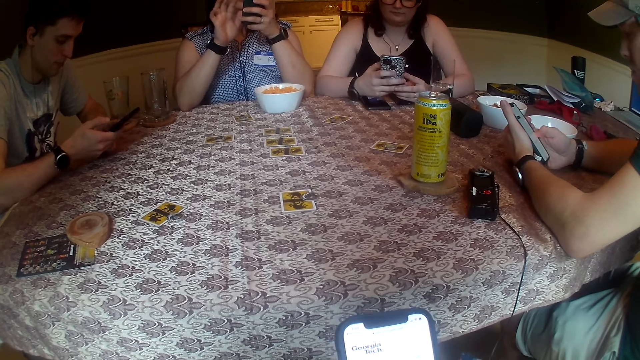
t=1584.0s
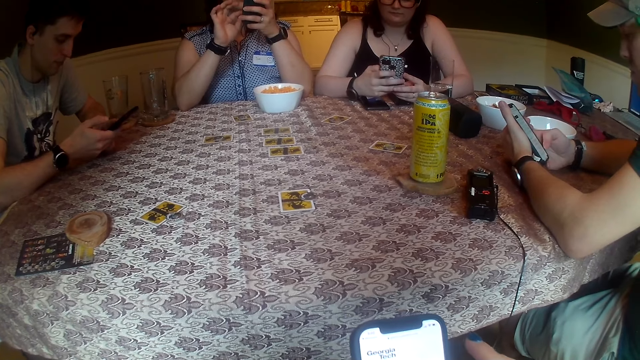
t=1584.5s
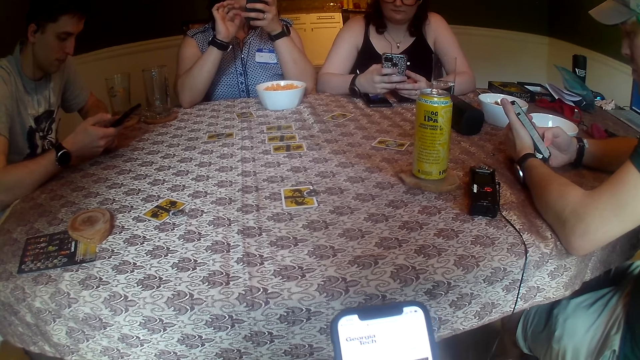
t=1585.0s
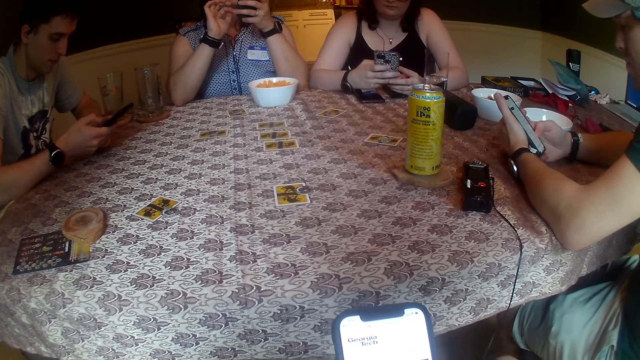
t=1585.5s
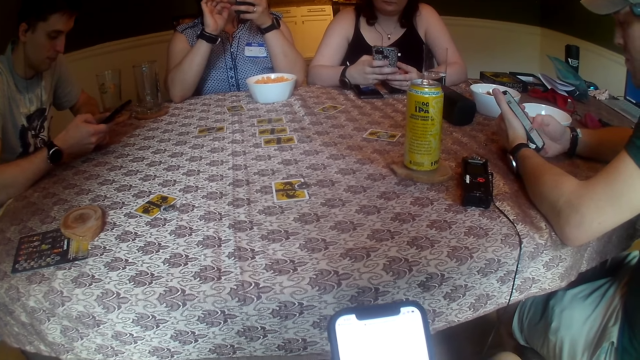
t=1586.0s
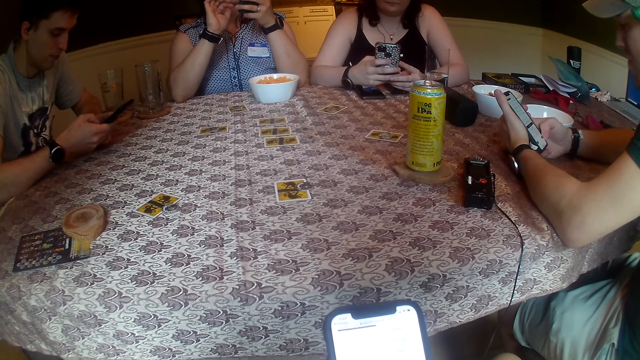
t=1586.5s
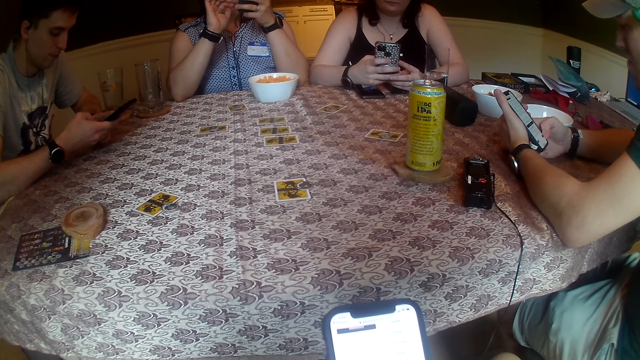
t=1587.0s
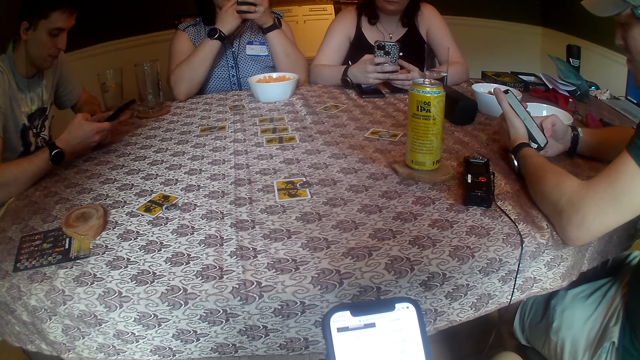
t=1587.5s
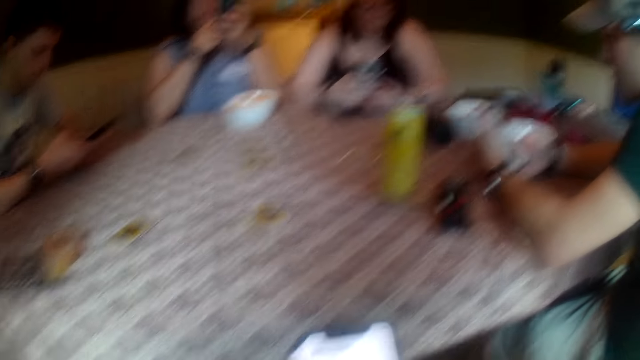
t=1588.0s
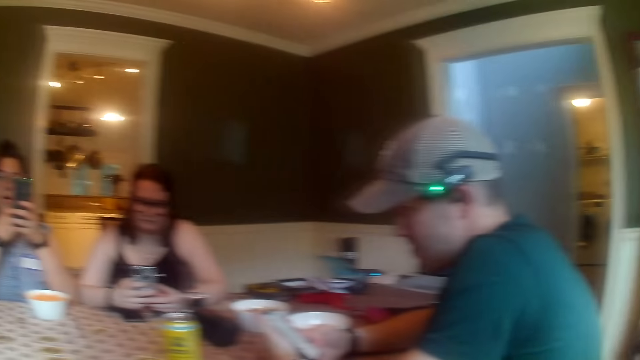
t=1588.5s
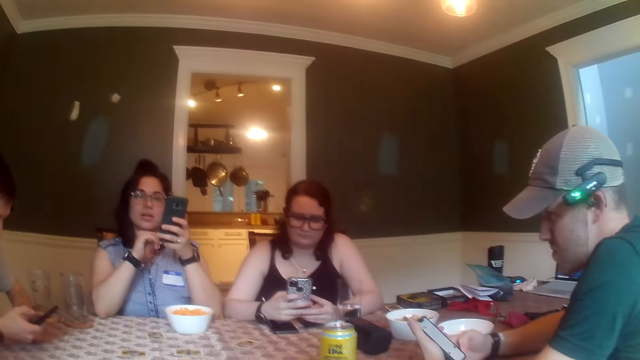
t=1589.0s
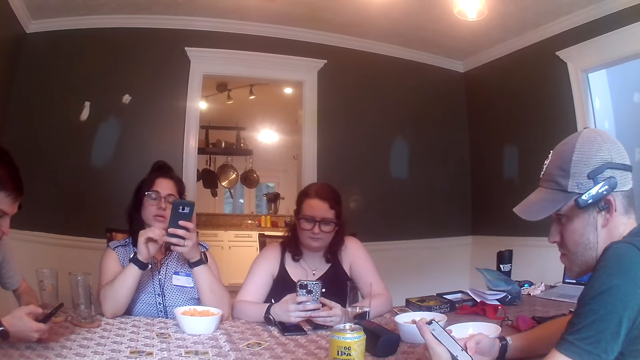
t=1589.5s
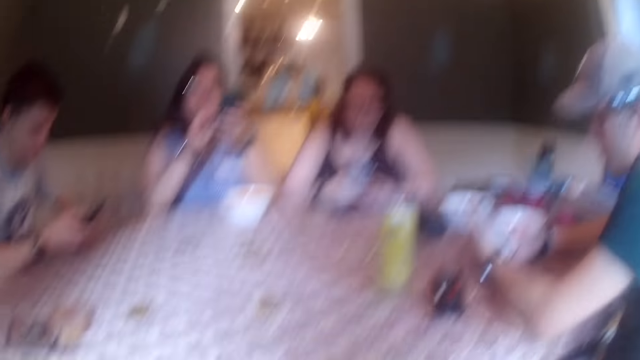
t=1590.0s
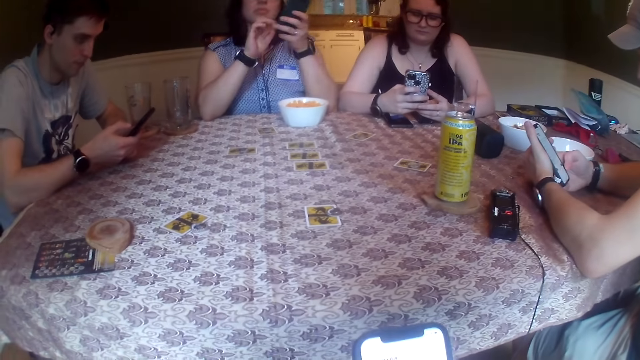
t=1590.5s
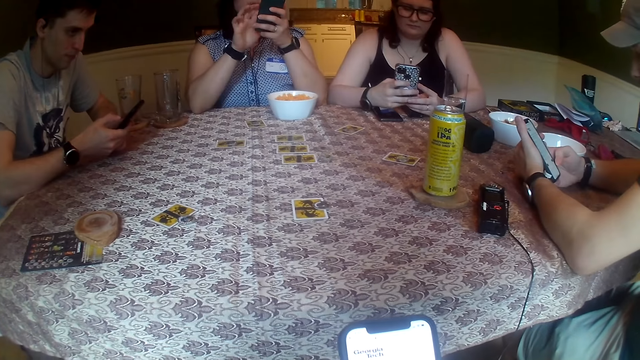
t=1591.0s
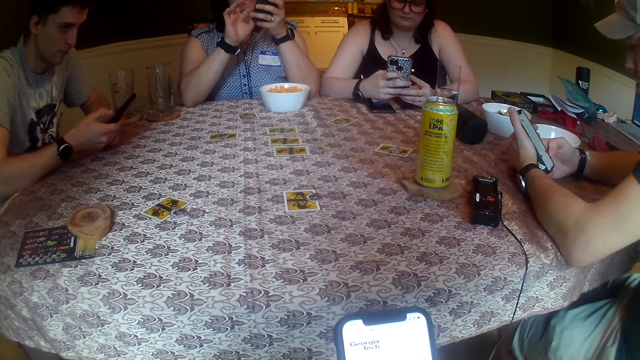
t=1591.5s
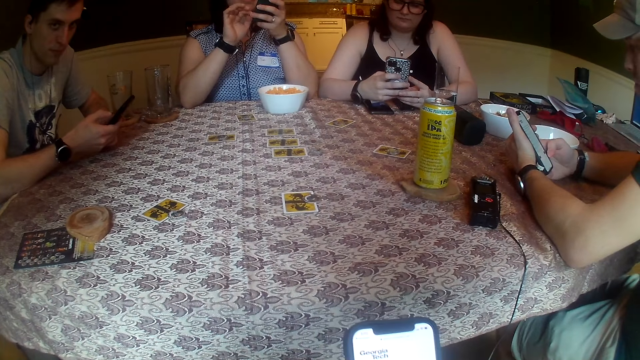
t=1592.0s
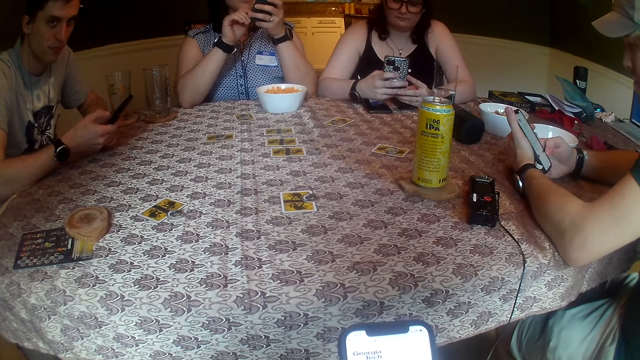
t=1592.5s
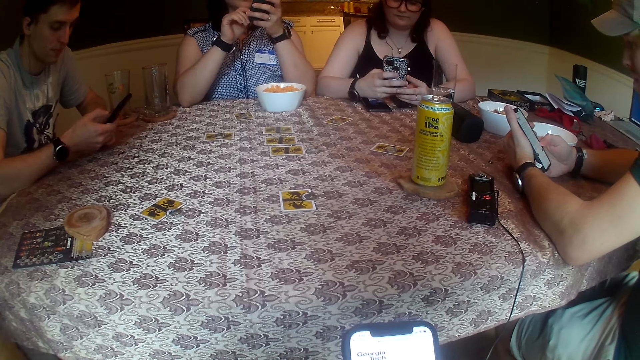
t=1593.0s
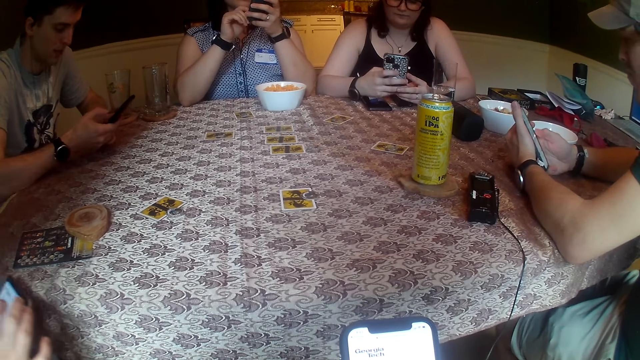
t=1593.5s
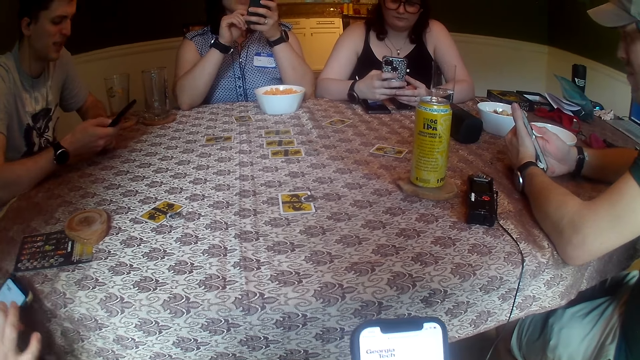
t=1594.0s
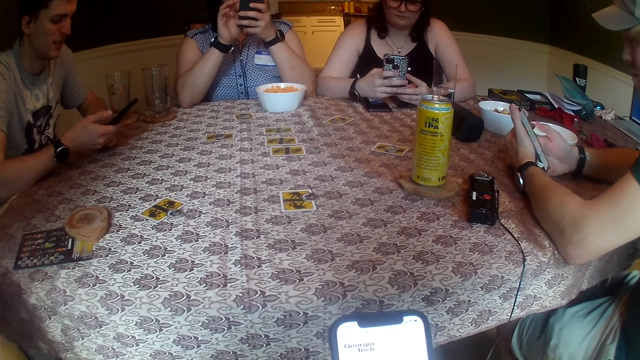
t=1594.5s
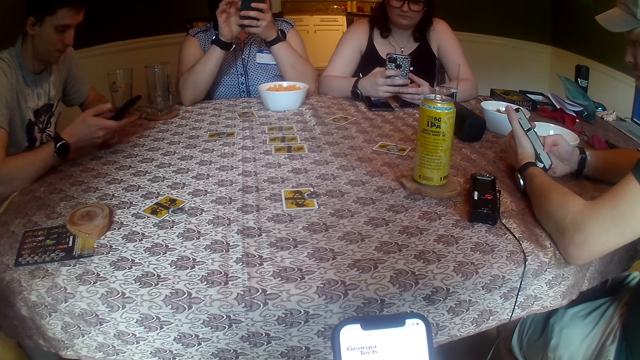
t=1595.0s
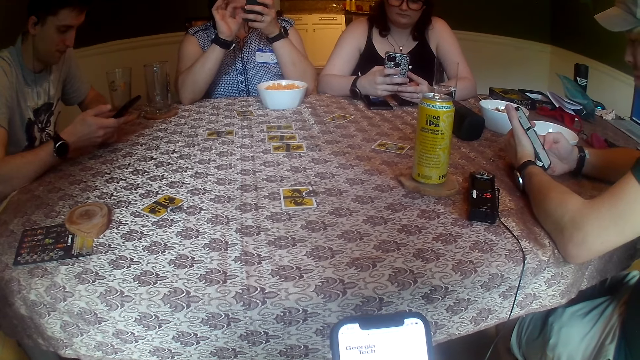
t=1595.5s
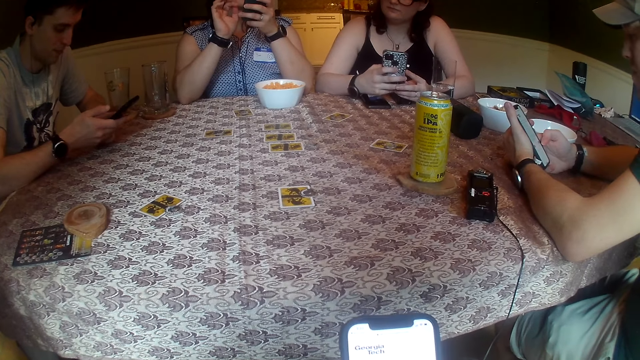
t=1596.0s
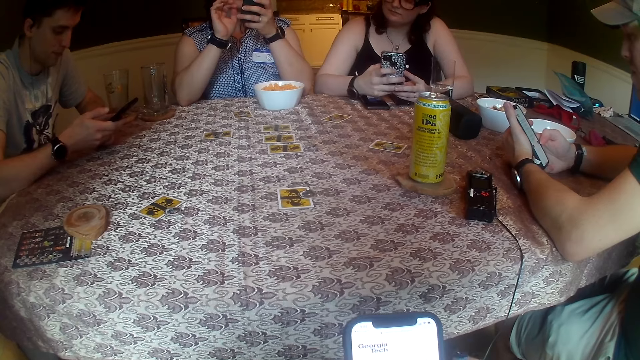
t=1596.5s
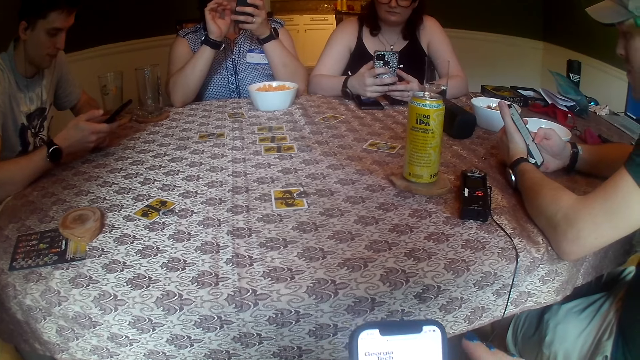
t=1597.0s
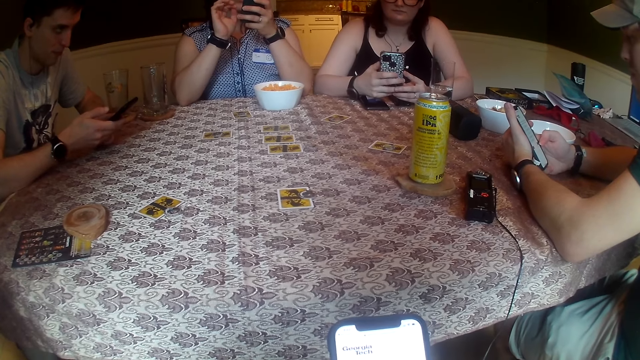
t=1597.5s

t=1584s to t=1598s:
A woman presses the phone in her left hand with her right hand. She holds her face with her right hand. The camera wearer looks around the room. The woman presses the phone in her left hand with her right hand. The camera wearer scrolls the phone. A man presses the phone in his left hand with his right hand.

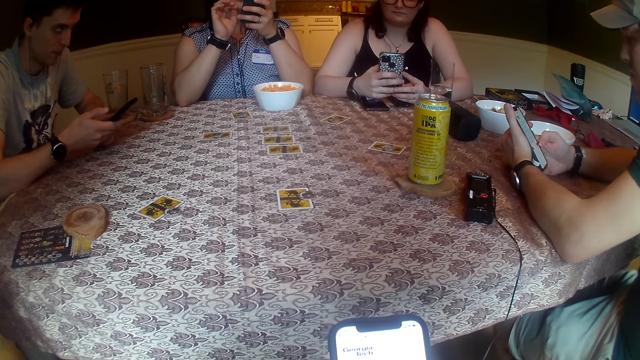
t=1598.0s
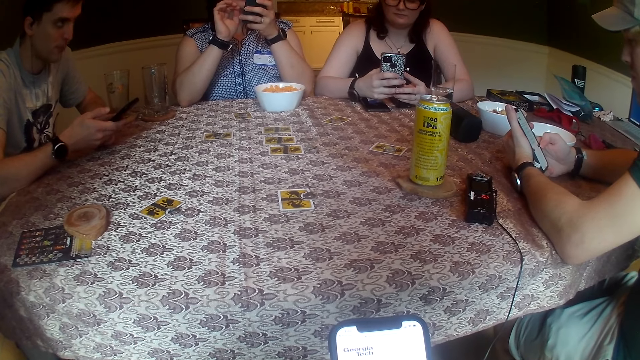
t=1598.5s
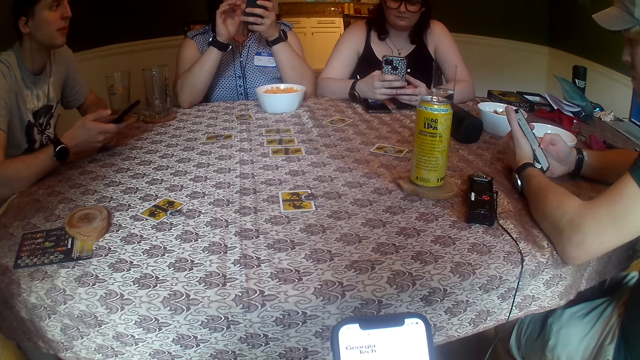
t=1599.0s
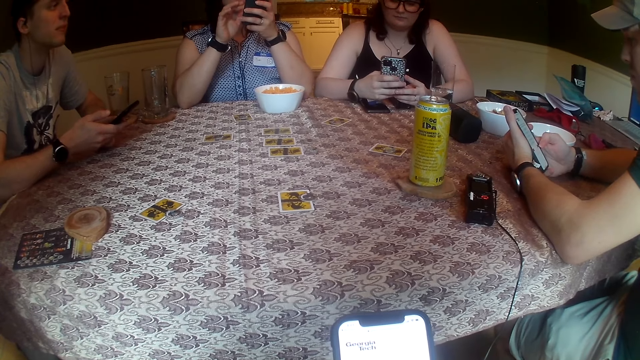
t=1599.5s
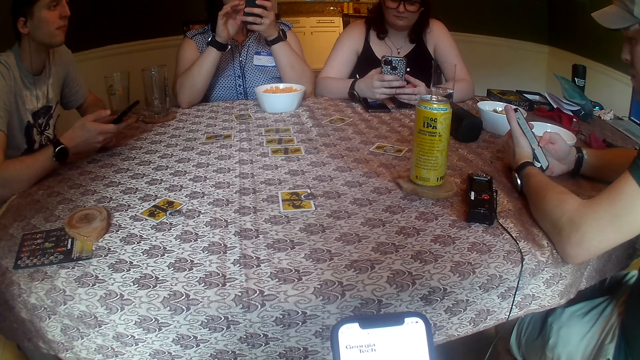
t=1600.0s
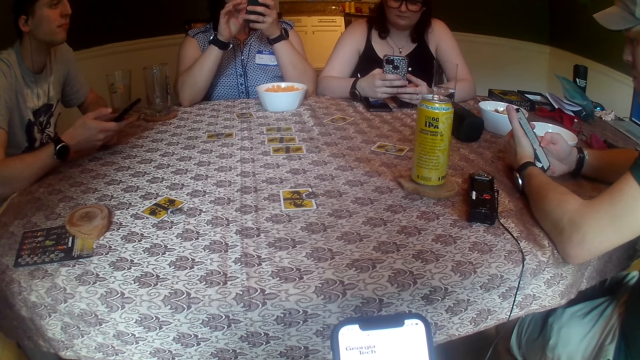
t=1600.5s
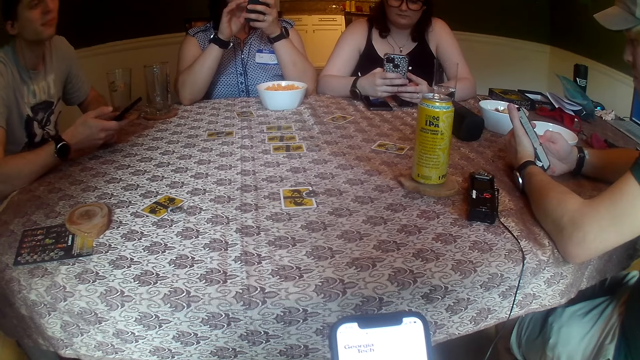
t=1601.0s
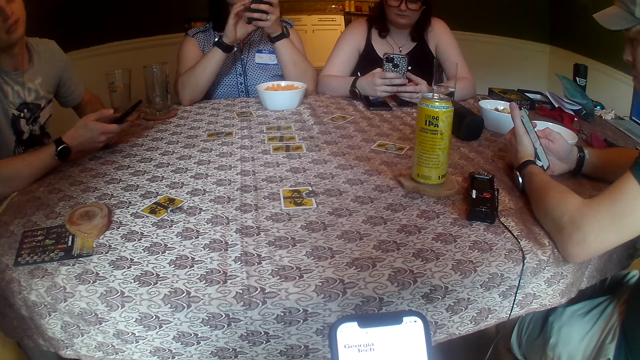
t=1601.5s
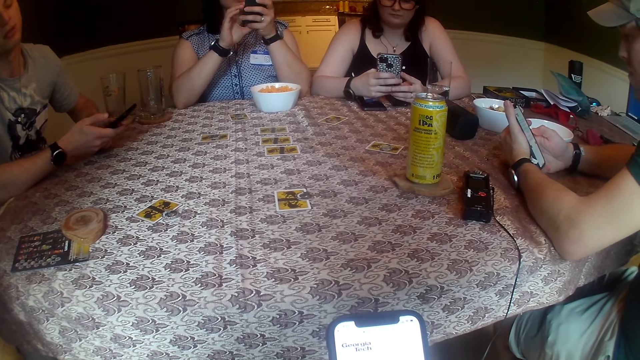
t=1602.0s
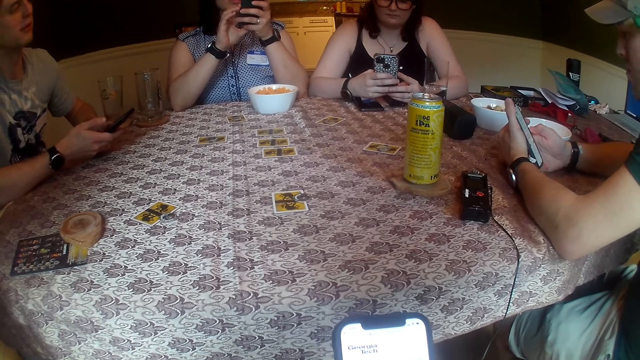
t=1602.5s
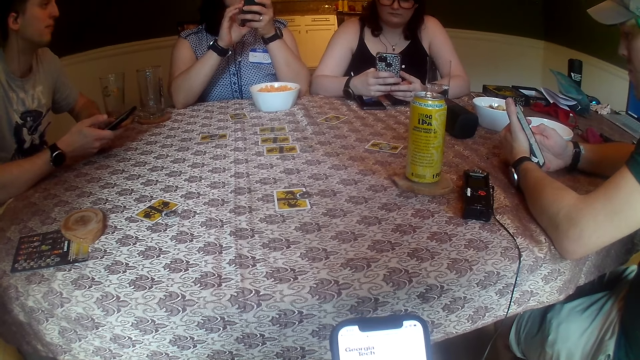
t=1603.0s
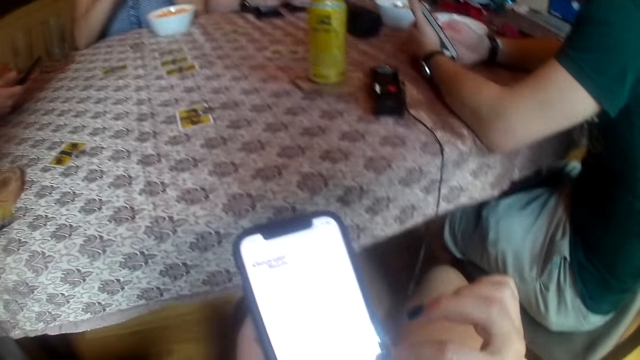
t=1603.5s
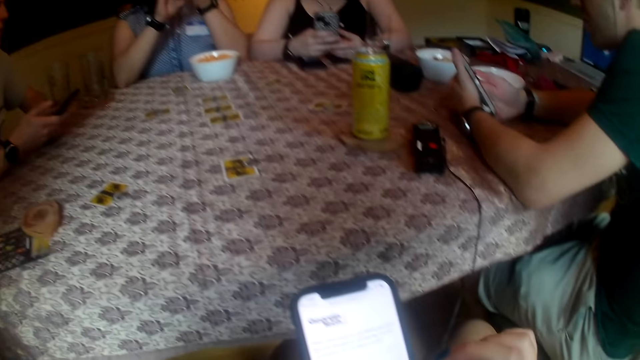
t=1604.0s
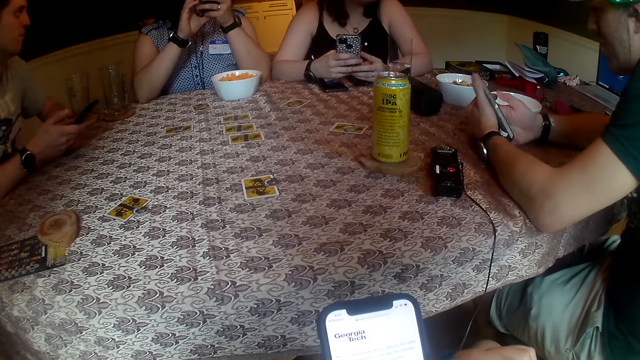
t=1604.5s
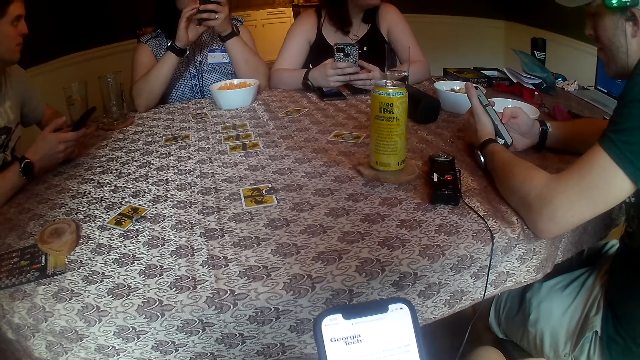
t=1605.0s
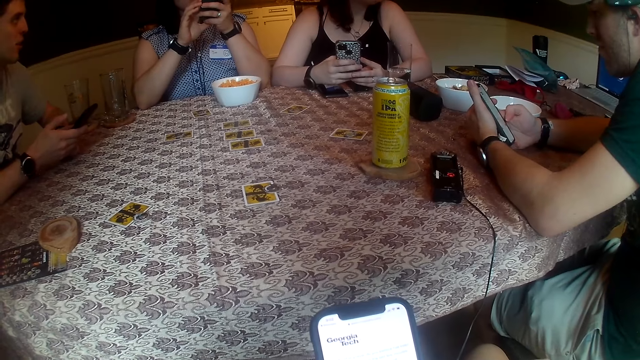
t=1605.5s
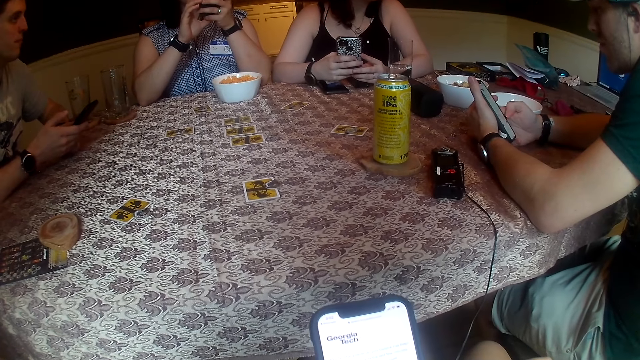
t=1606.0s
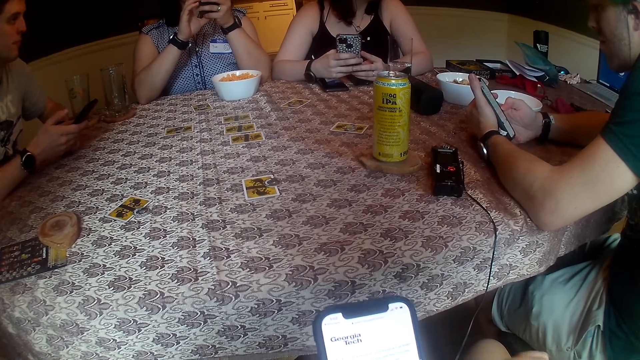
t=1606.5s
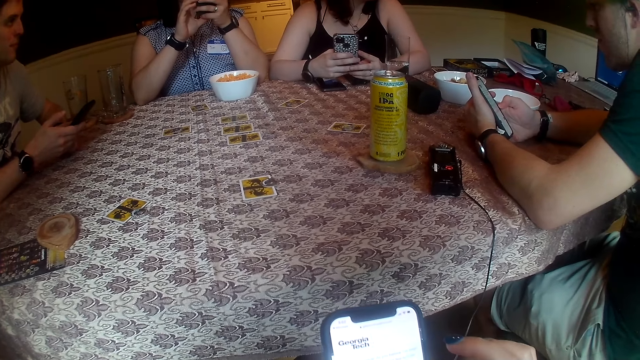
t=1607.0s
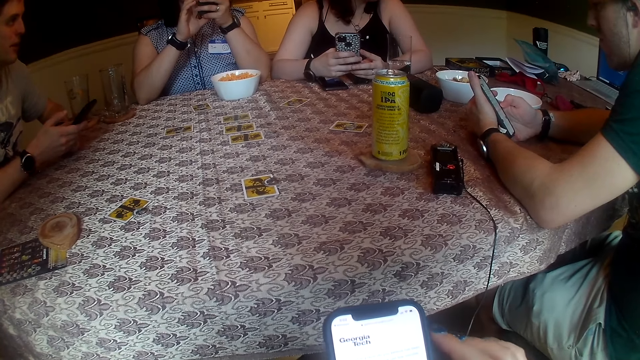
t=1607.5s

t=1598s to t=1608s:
A man talks with a lady. The camera wearer scrolls the phone. They talk with another man. They scroll the phone.
